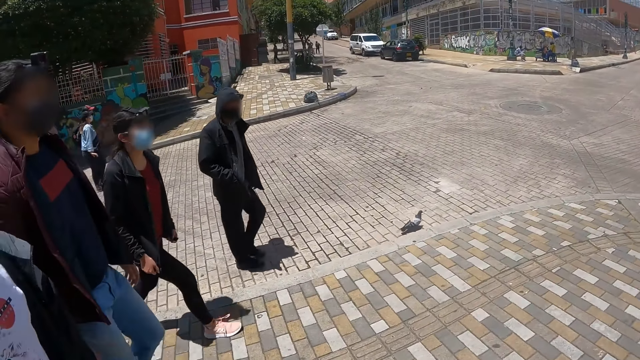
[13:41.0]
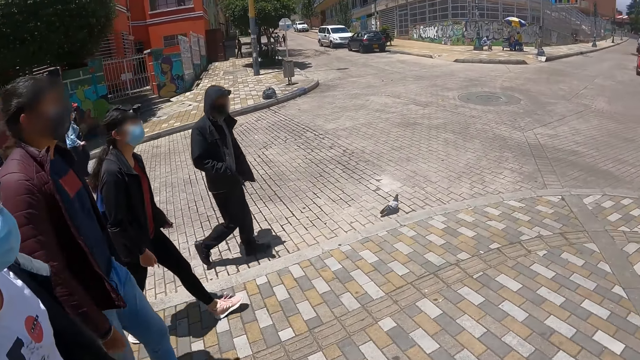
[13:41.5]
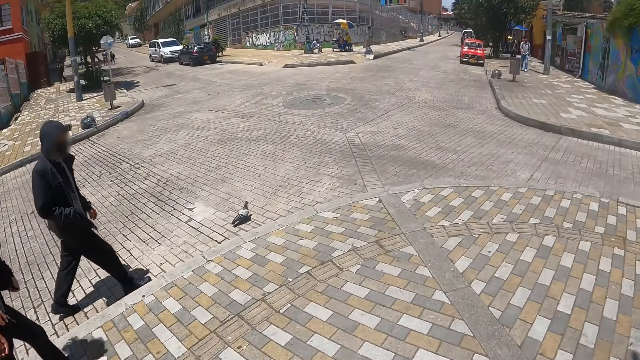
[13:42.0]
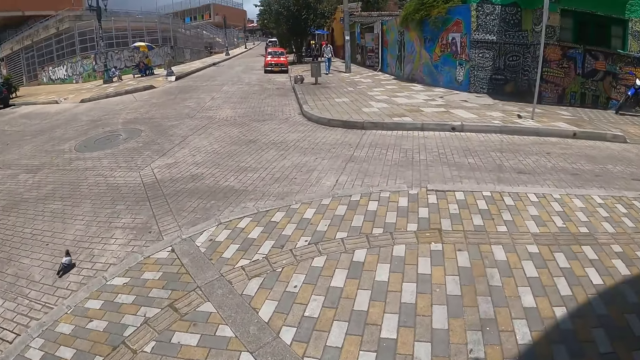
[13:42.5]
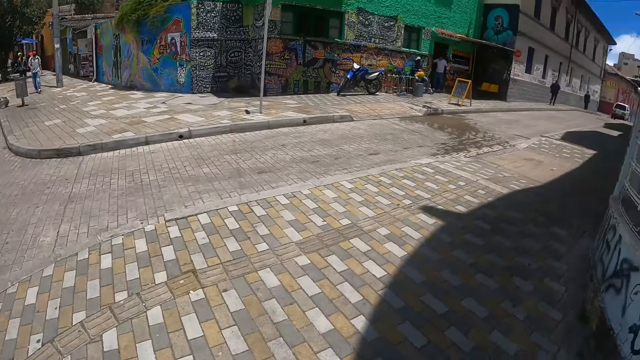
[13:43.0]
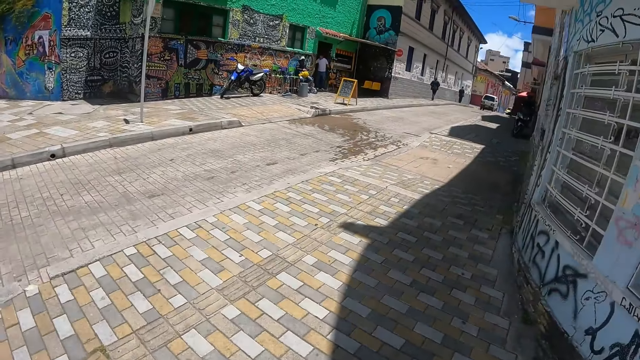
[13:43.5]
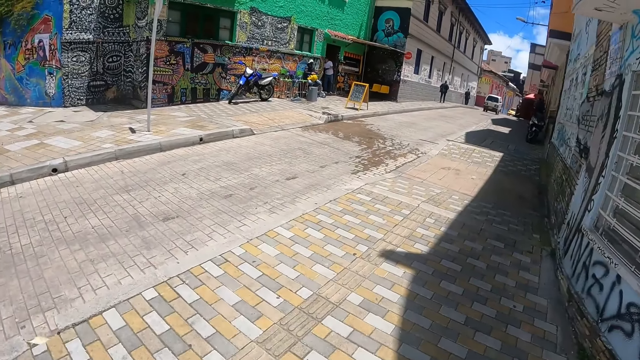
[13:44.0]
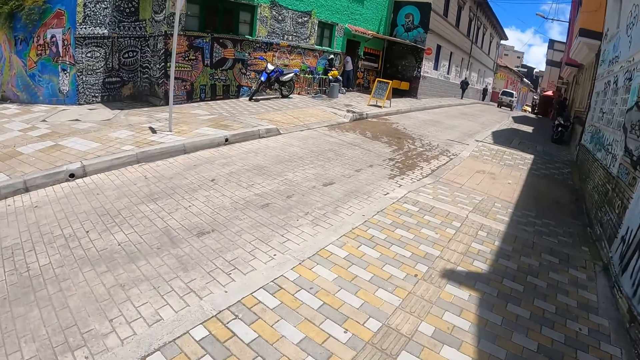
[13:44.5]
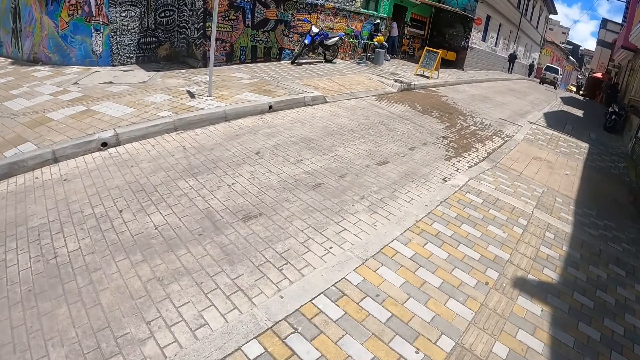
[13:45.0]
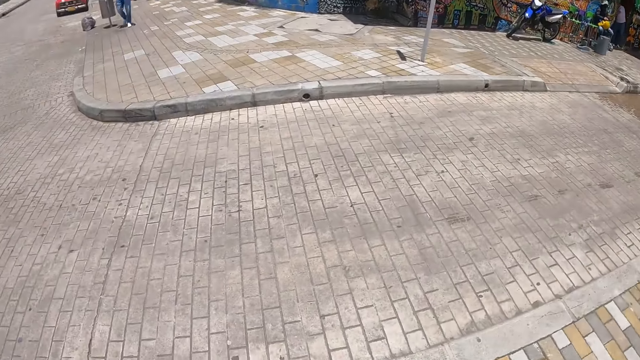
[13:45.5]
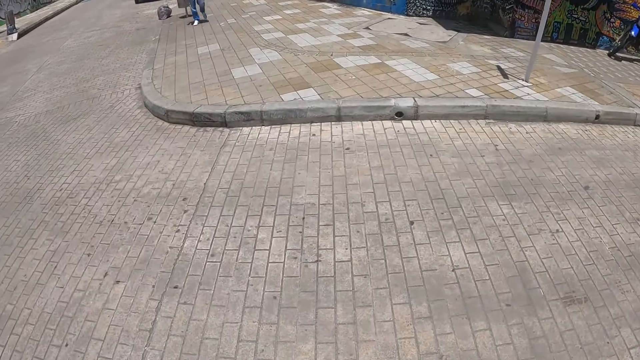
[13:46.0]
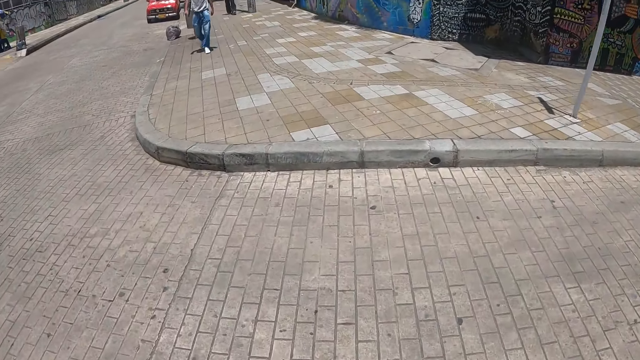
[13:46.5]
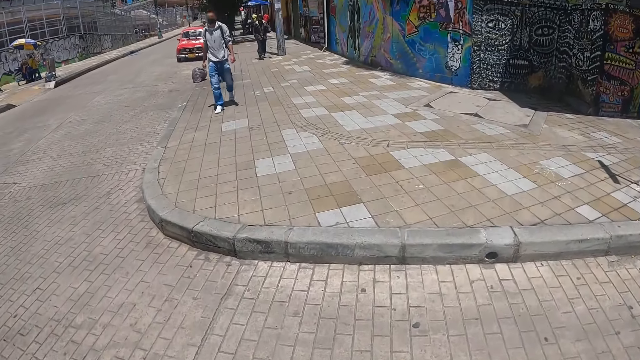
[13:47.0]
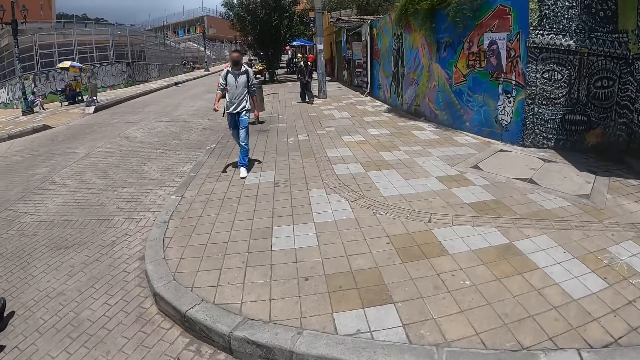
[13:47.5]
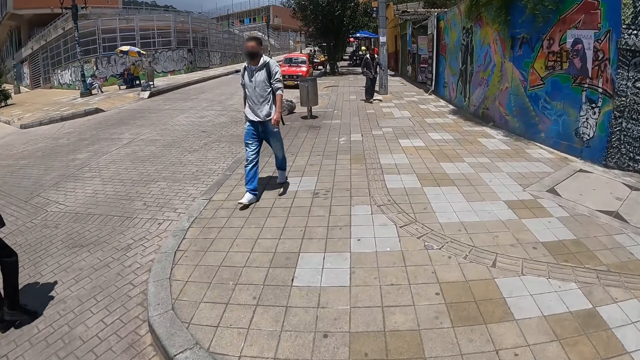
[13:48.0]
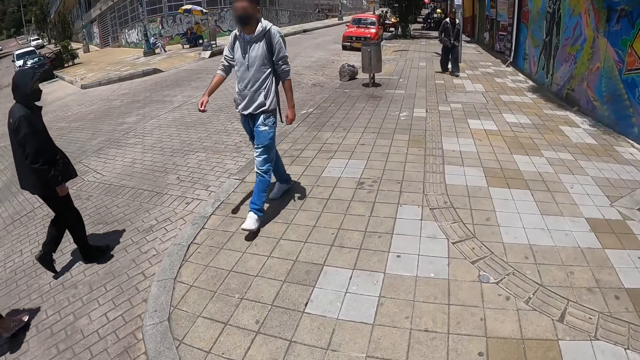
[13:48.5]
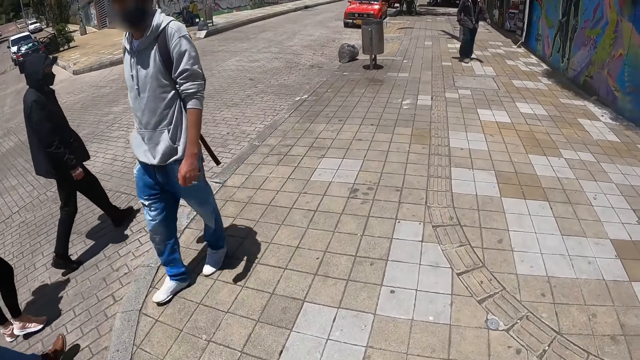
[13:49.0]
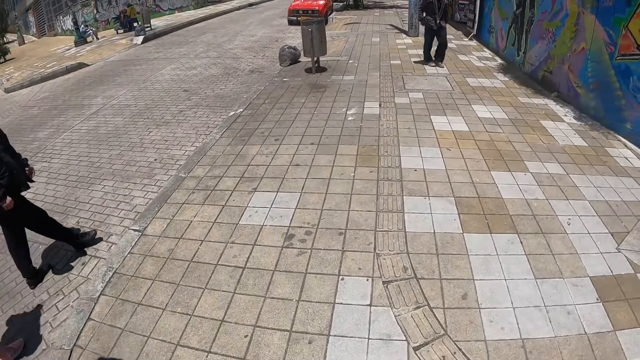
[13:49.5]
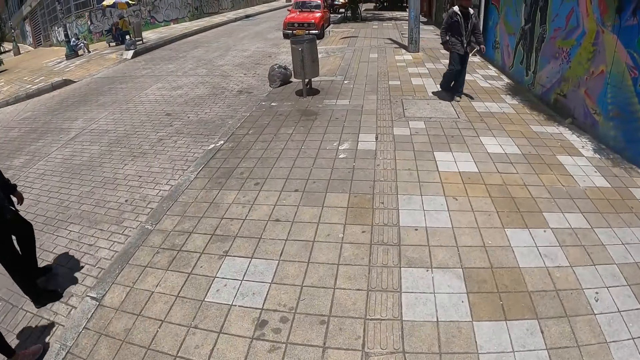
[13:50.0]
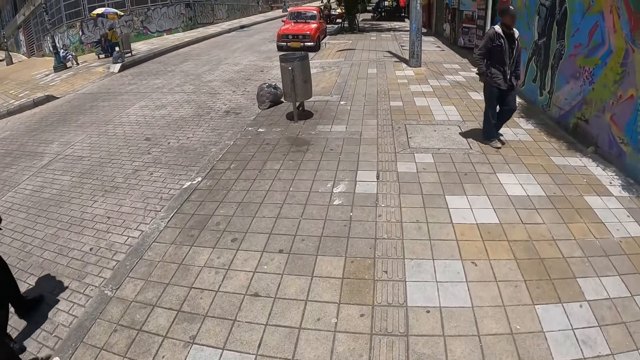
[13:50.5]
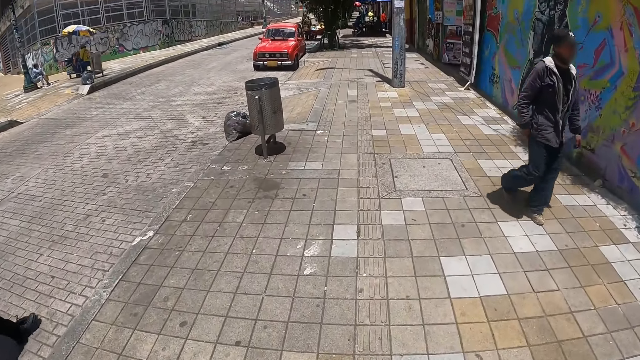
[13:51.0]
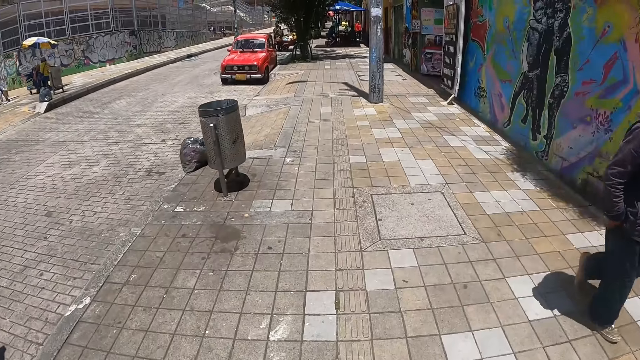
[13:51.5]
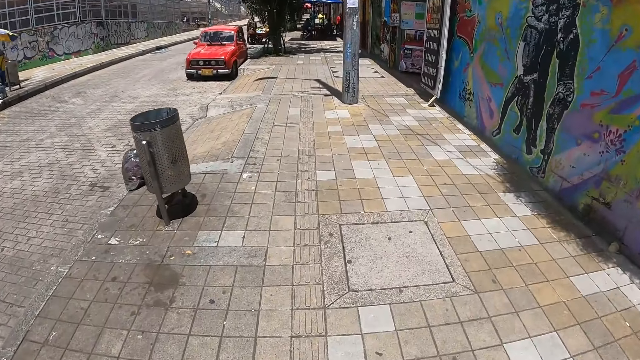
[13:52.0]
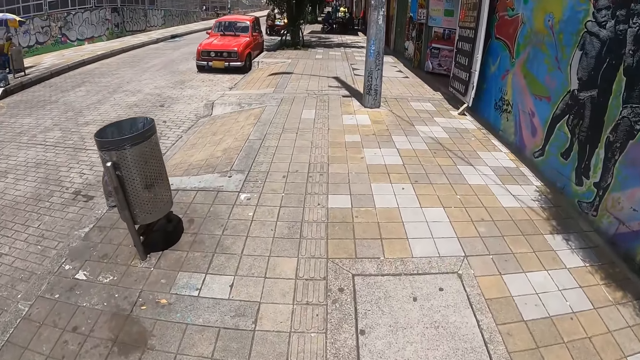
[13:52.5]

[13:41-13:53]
The camera wearer looks forward. They walk on the sidewalk and look around. They walk around the pavement.

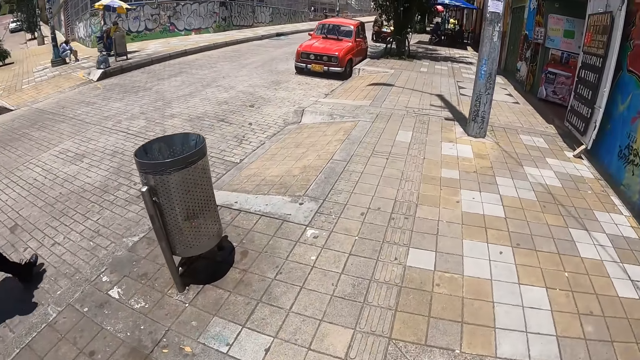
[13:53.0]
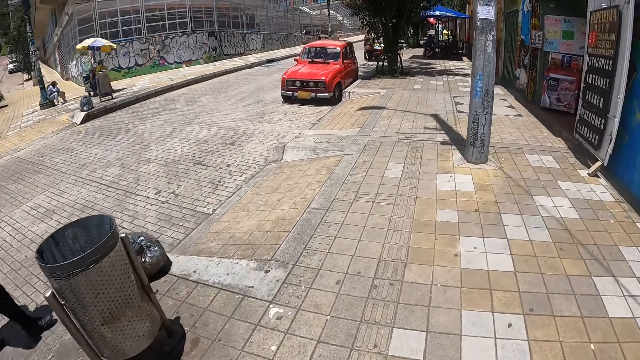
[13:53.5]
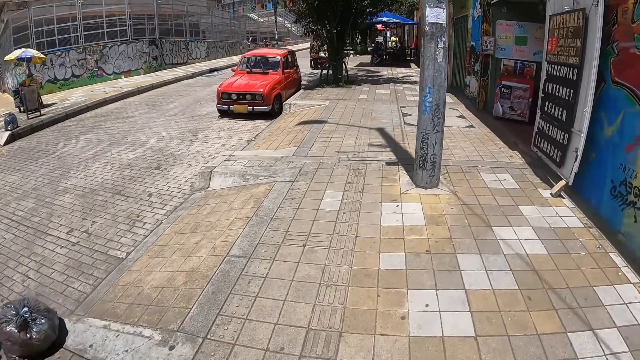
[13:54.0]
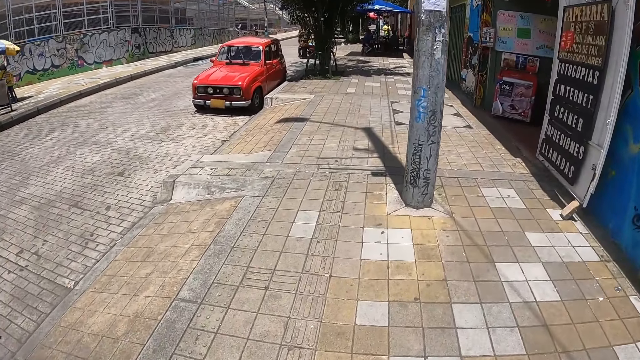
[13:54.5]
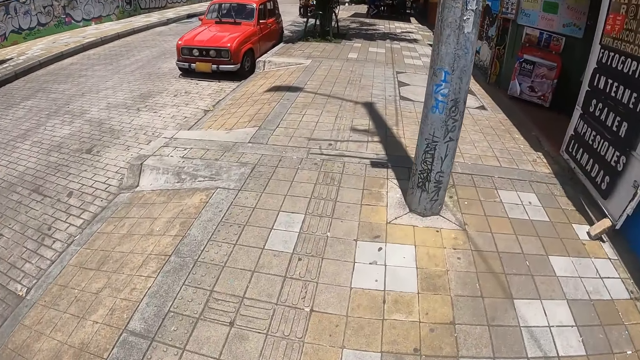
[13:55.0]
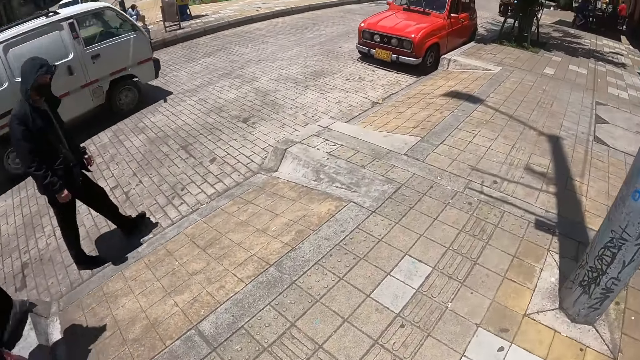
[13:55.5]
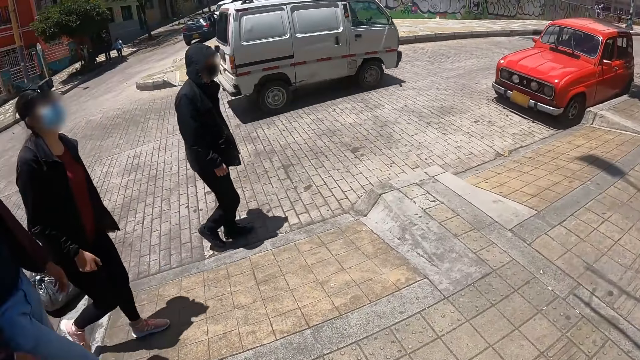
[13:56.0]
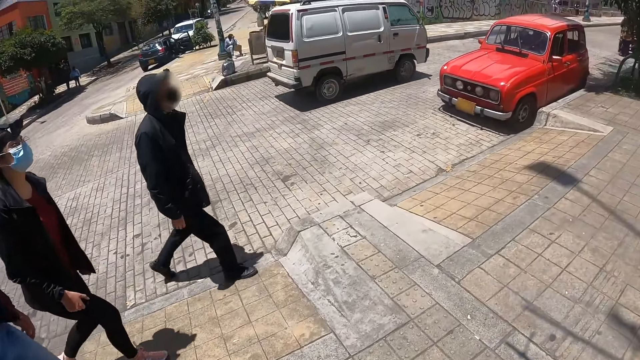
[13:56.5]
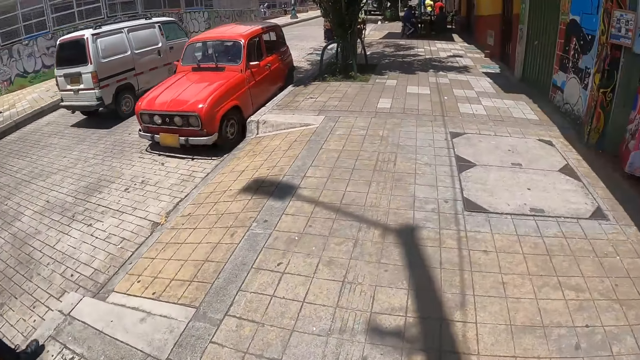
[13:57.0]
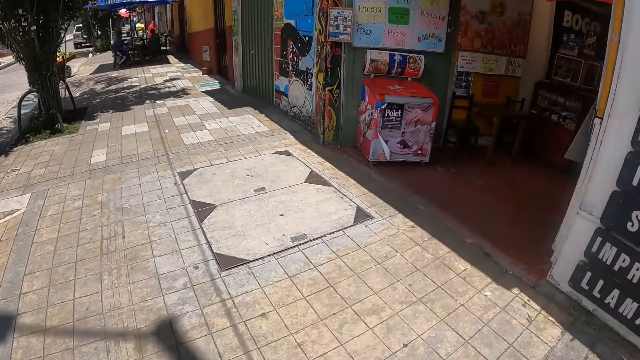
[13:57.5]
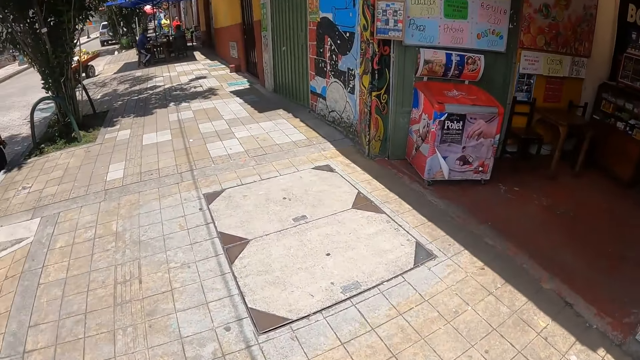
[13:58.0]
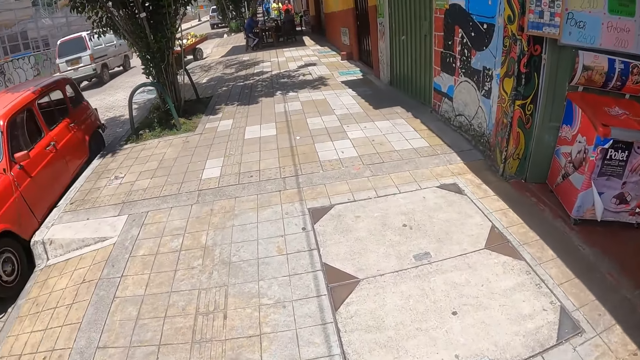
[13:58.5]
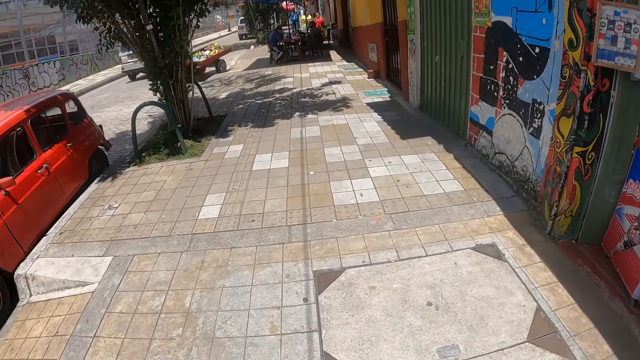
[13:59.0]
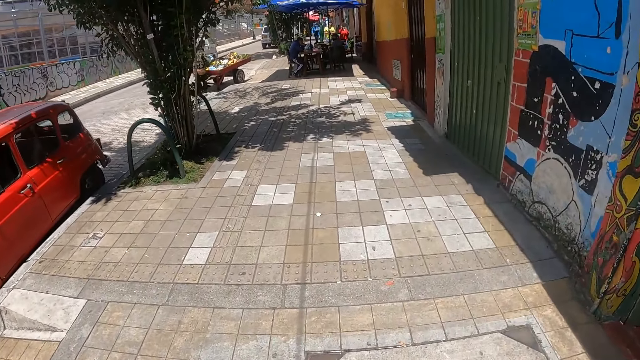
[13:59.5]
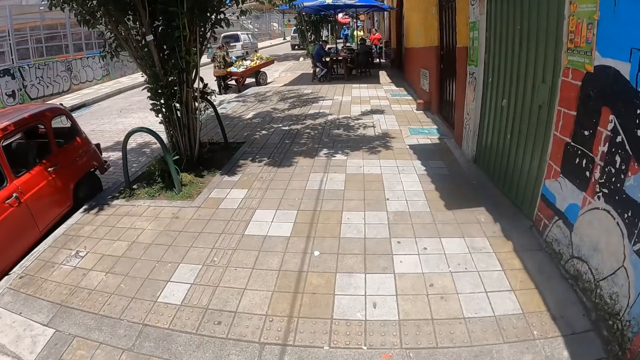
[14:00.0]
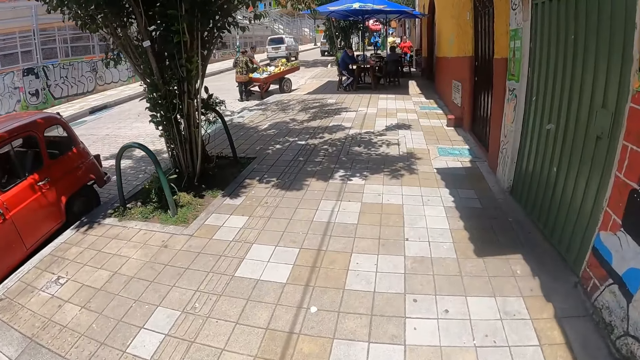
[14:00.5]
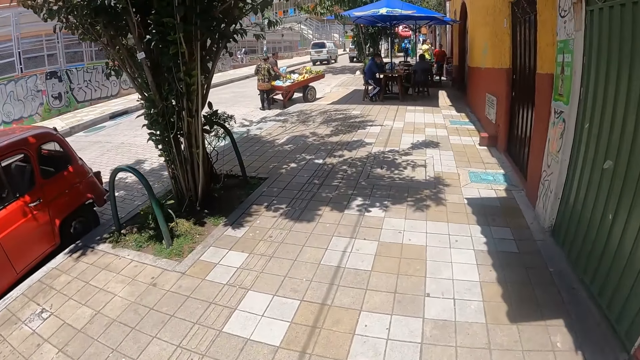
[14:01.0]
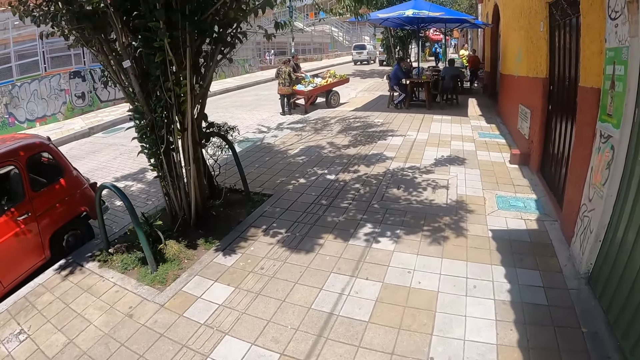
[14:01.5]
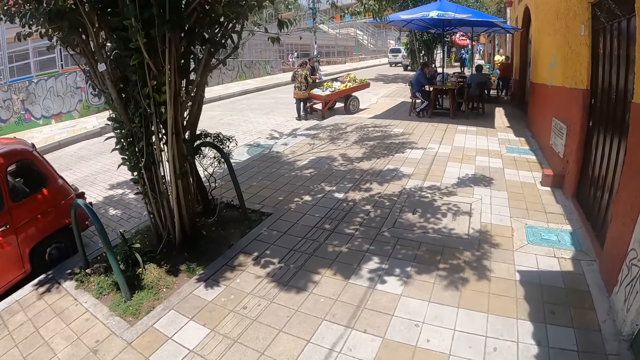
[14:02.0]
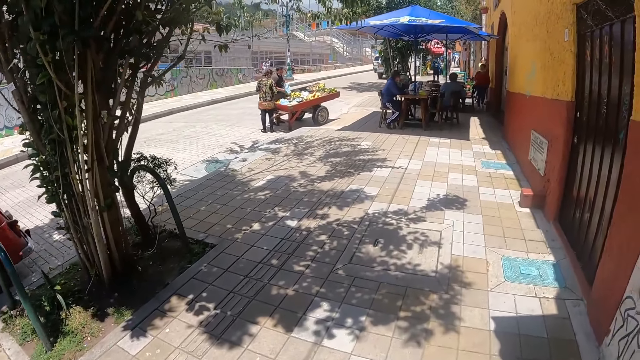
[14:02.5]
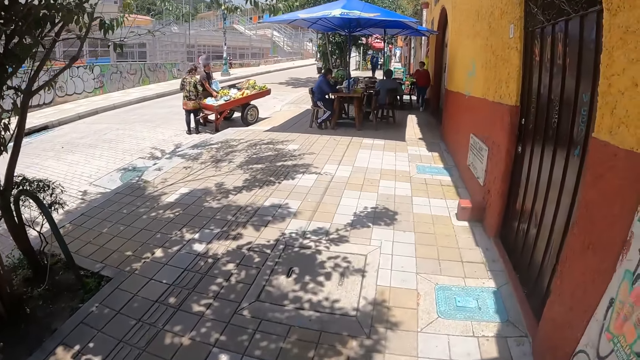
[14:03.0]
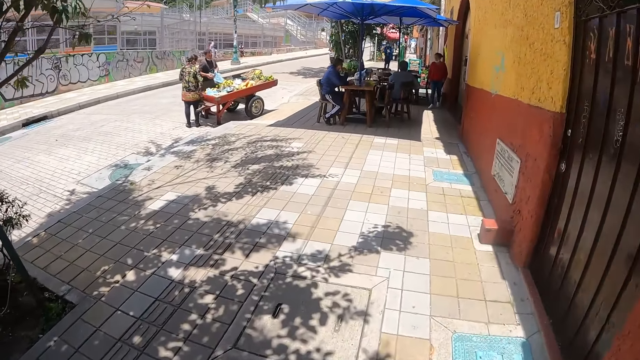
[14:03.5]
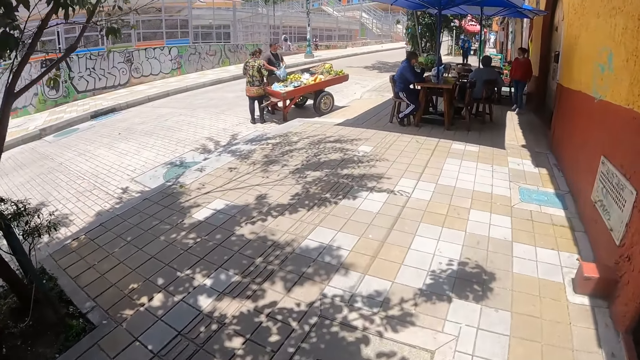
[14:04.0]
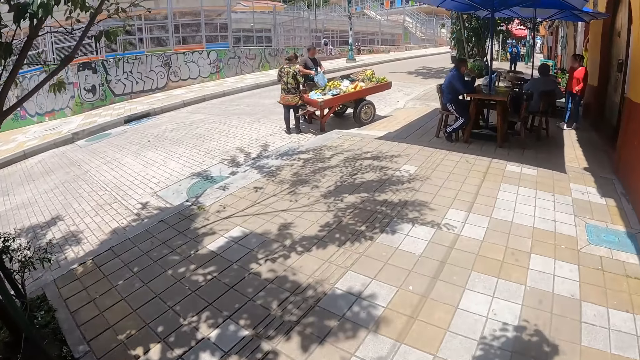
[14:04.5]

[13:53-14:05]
The camera wearer looks around. They walk around the pavement.
